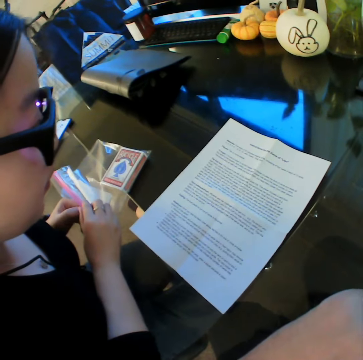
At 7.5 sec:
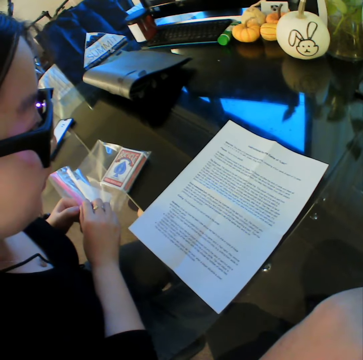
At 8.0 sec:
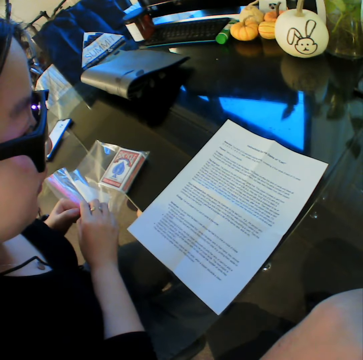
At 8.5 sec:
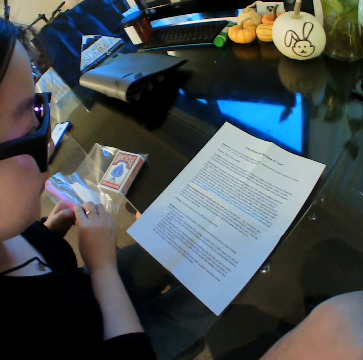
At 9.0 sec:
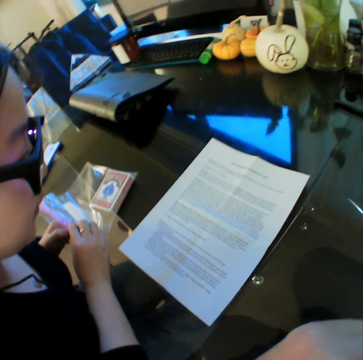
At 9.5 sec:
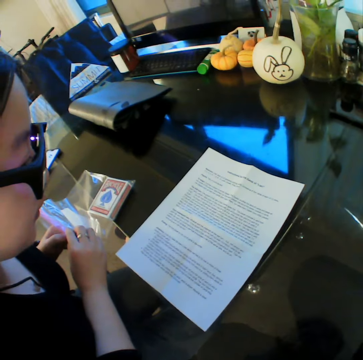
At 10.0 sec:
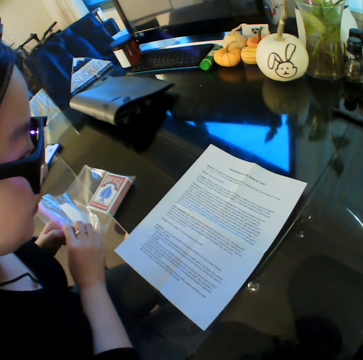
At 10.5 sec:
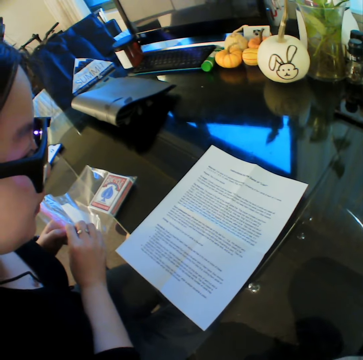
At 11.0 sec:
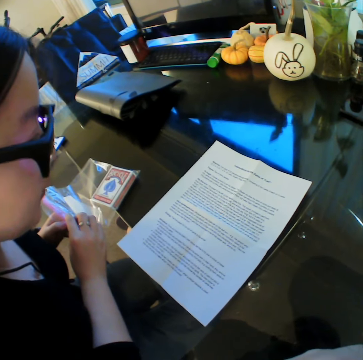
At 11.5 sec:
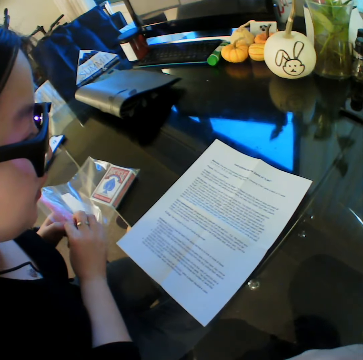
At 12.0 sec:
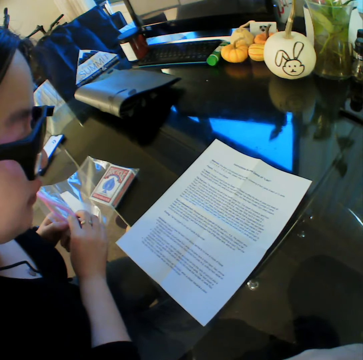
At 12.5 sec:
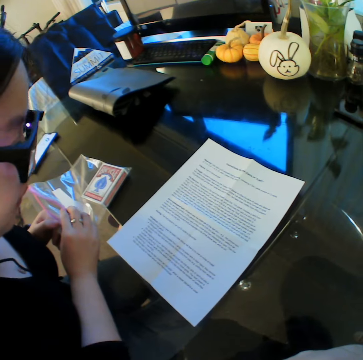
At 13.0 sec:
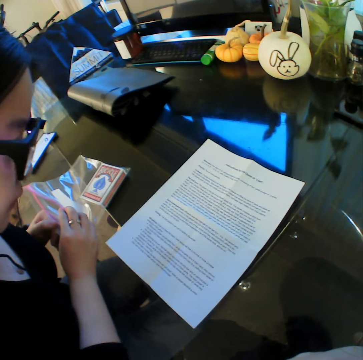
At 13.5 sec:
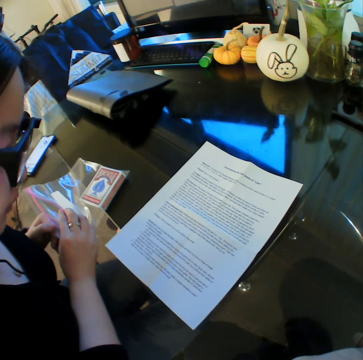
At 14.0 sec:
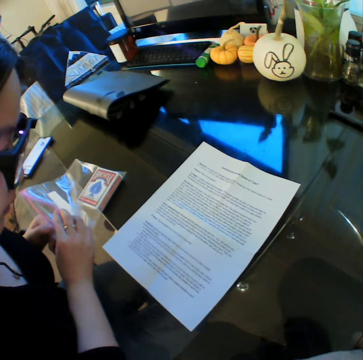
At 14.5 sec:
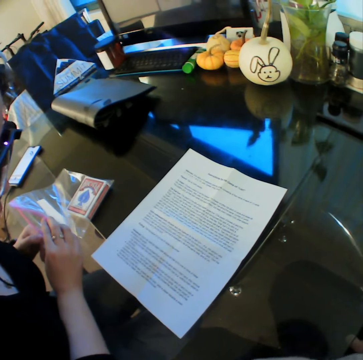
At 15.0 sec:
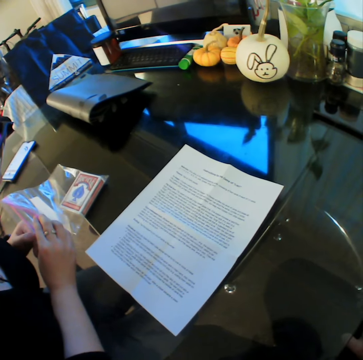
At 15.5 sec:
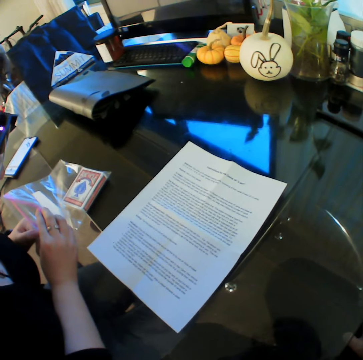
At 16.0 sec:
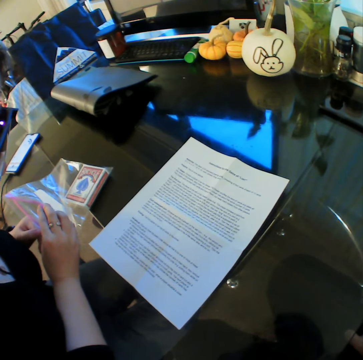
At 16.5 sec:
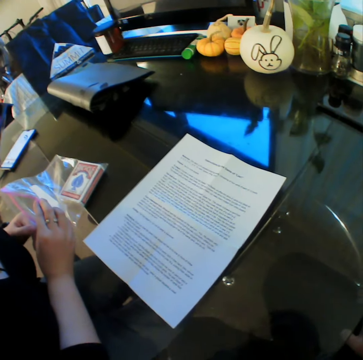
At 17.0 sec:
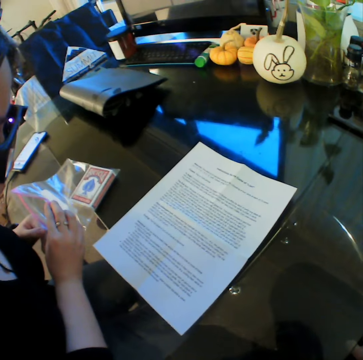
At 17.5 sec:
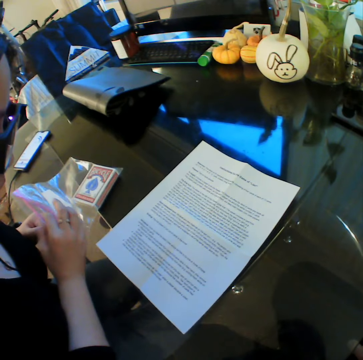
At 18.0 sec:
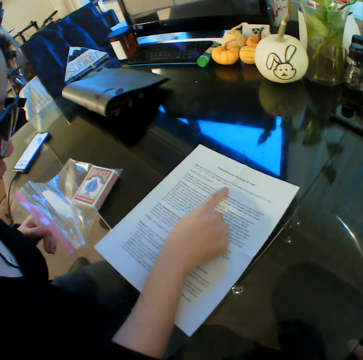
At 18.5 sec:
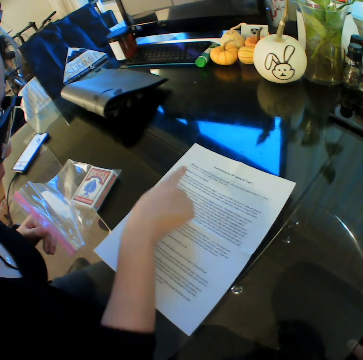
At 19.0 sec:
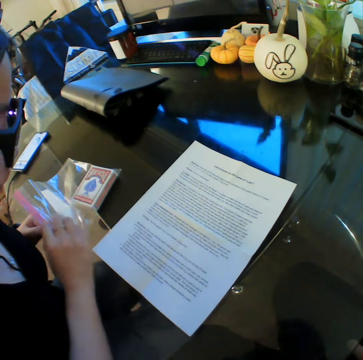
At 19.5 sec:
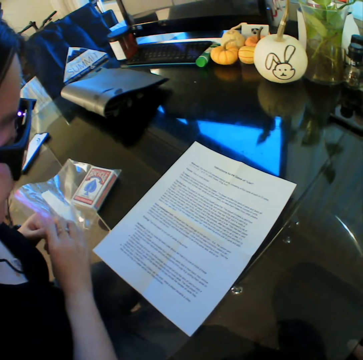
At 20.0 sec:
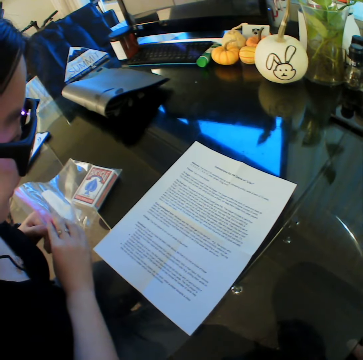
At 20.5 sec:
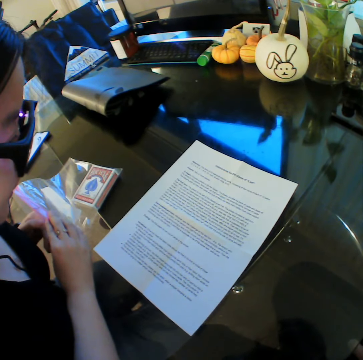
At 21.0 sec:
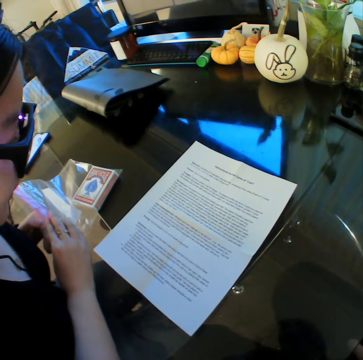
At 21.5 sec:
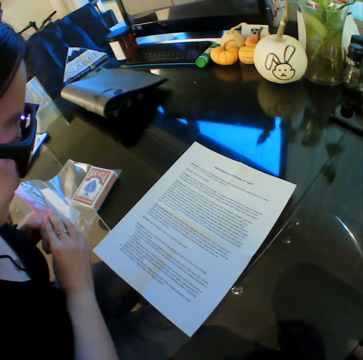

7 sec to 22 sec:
The camera wearer stares at the paper on the table. A woman looks through the paper. The woman points towards the paper on the table with her right hand.

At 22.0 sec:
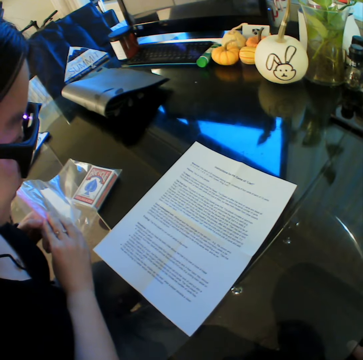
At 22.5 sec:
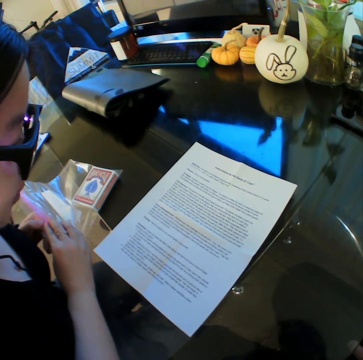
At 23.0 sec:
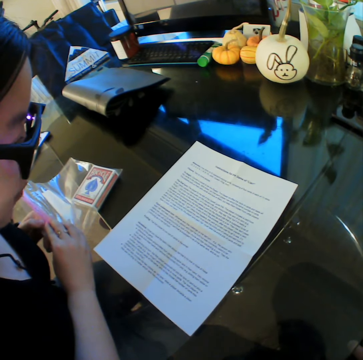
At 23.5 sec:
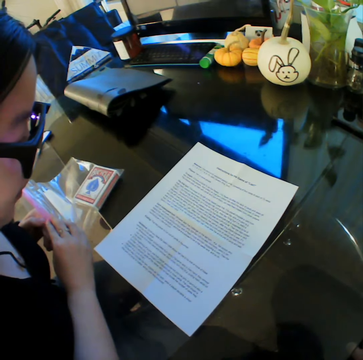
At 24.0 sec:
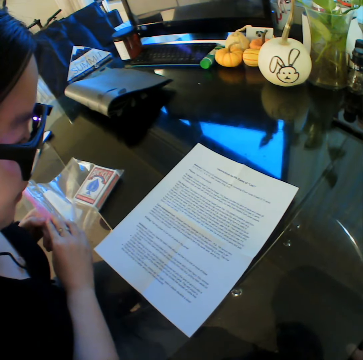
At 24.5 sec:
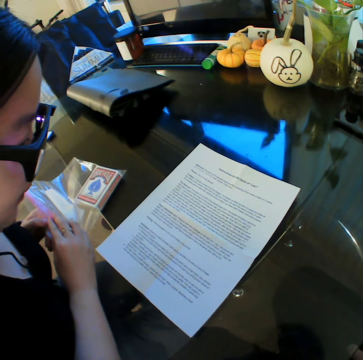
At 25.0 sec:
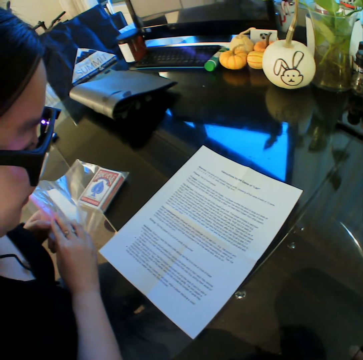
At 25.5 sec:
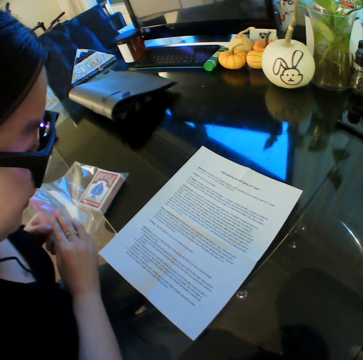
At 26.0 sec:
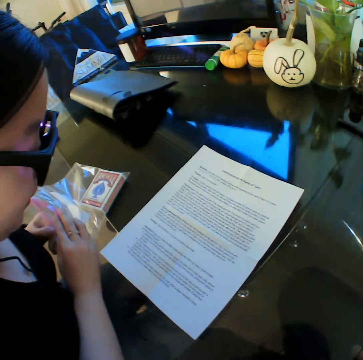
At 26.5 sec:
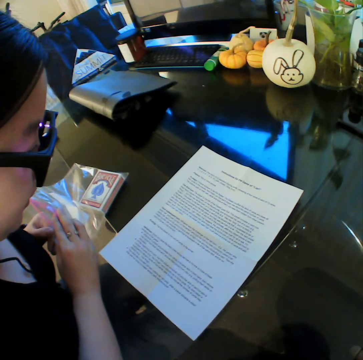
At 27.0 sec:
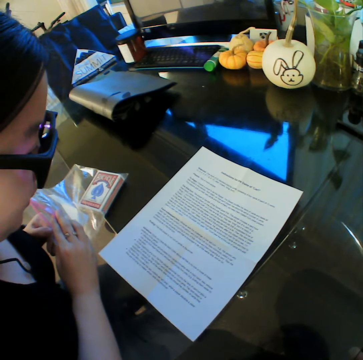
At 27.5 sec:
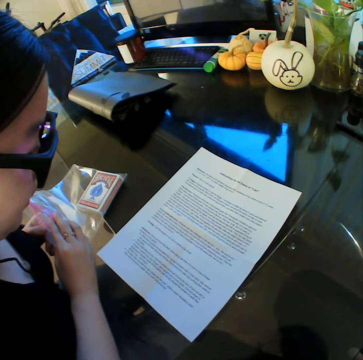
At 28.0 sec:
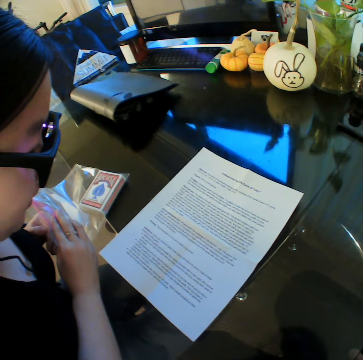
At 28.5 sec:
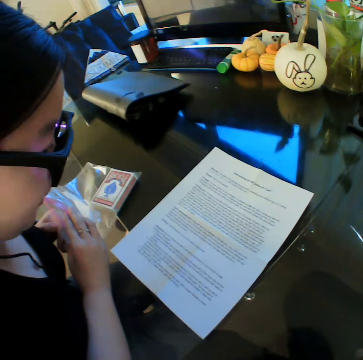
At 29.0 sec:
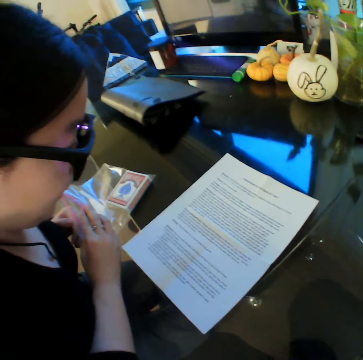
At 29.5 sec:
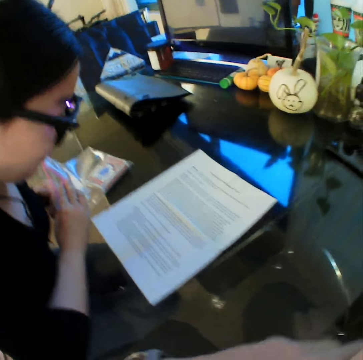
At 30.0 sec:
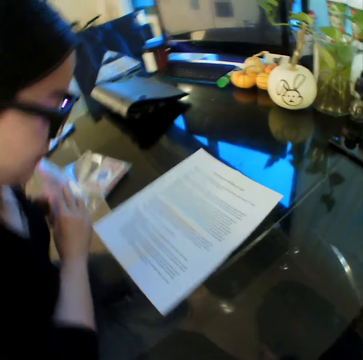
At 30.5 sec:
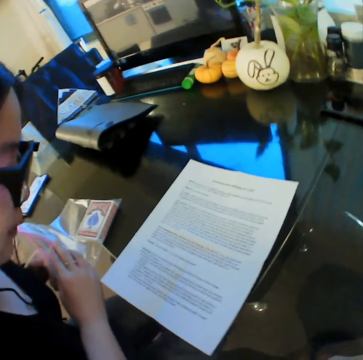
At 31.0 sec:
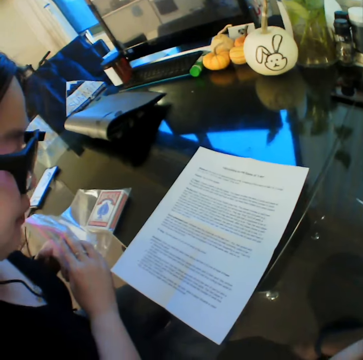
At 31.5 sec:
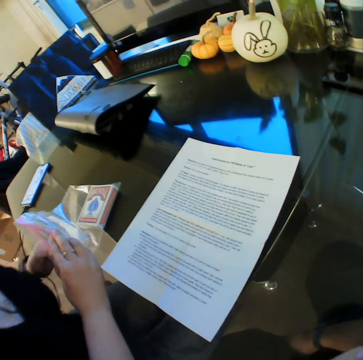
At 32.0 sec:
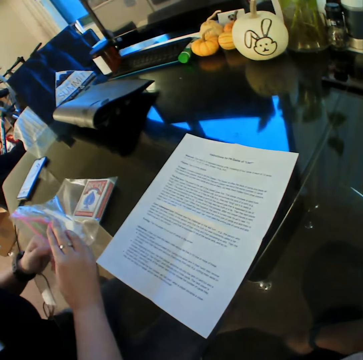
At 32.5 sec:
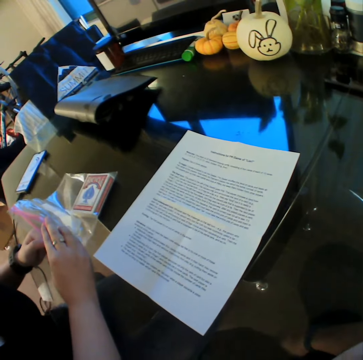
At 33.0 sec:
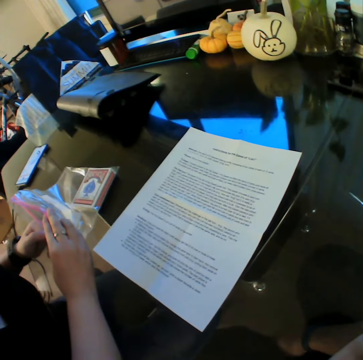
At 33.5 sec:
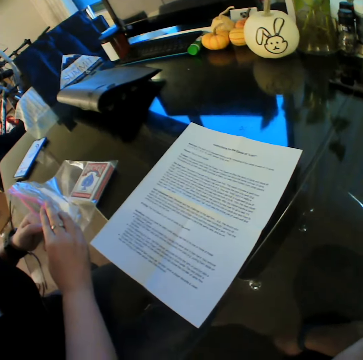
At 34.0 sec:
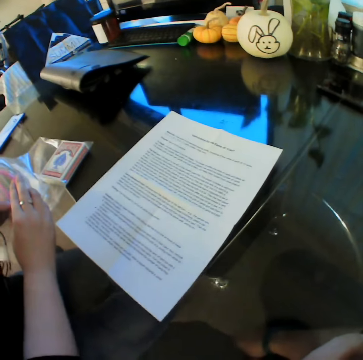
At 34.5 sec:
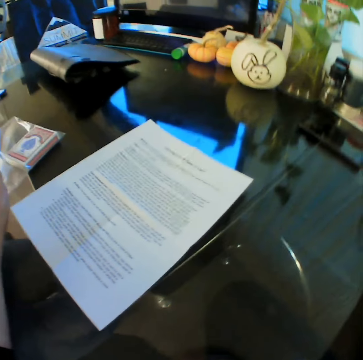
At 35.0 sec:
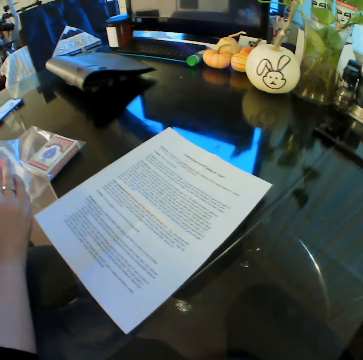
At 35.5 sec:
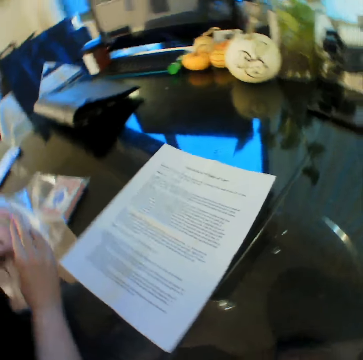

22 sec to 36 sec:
The woman opens the zipper bag.

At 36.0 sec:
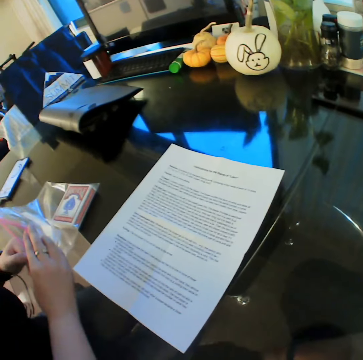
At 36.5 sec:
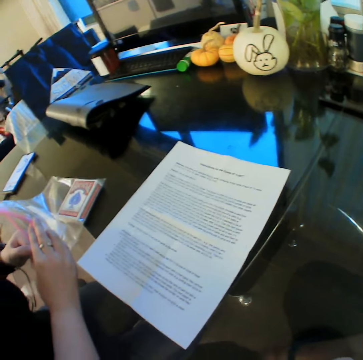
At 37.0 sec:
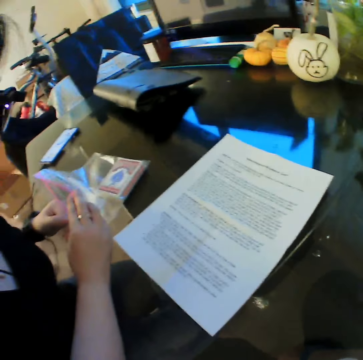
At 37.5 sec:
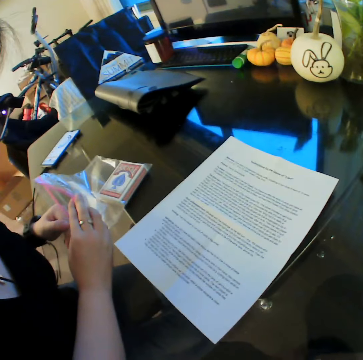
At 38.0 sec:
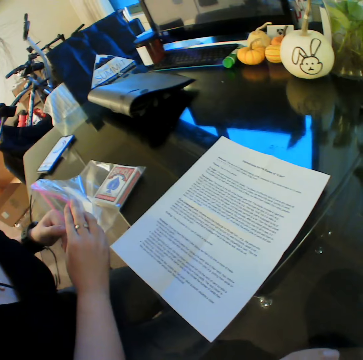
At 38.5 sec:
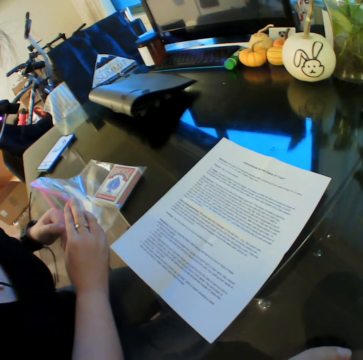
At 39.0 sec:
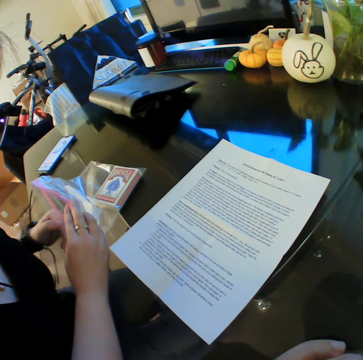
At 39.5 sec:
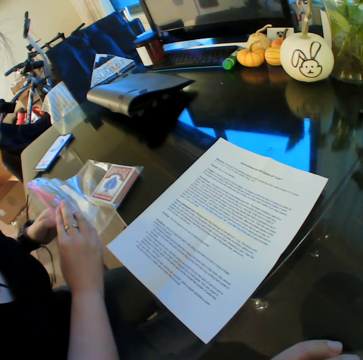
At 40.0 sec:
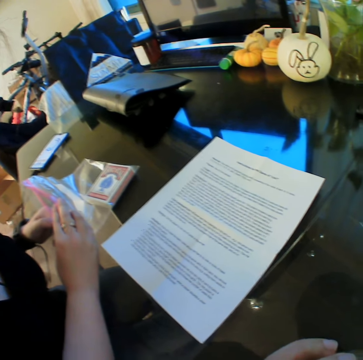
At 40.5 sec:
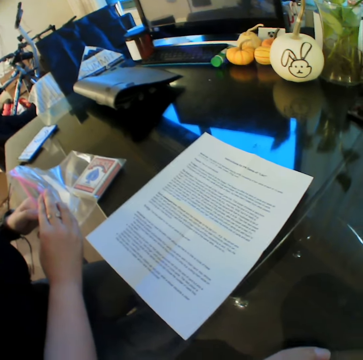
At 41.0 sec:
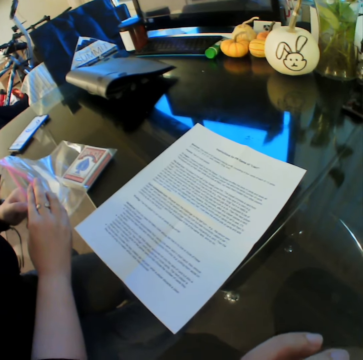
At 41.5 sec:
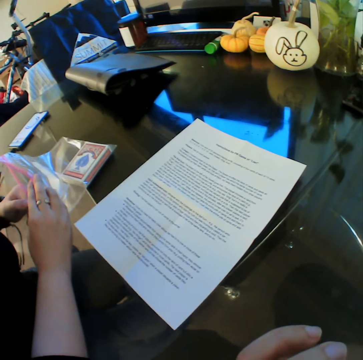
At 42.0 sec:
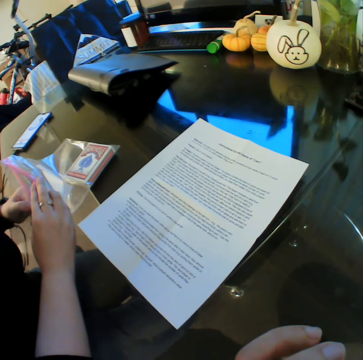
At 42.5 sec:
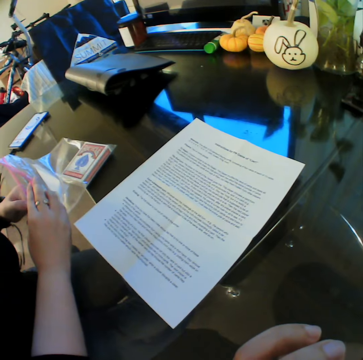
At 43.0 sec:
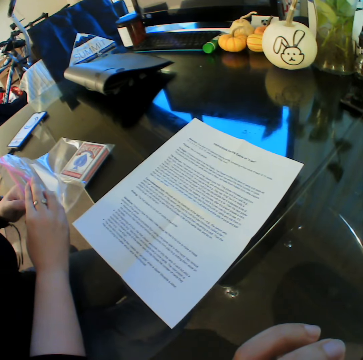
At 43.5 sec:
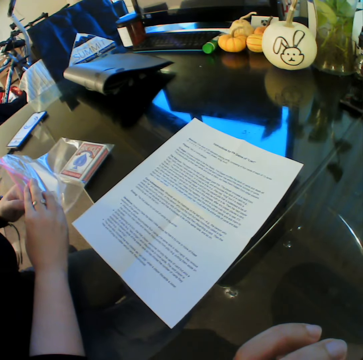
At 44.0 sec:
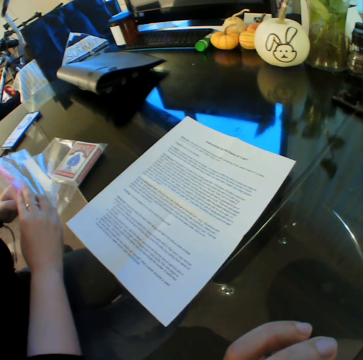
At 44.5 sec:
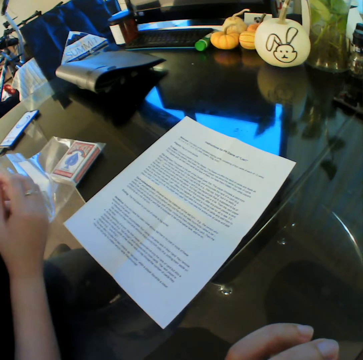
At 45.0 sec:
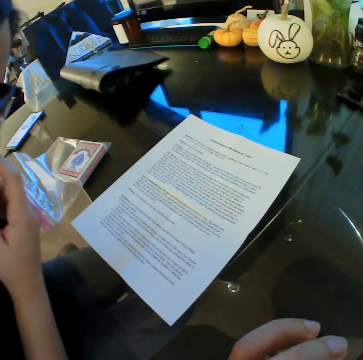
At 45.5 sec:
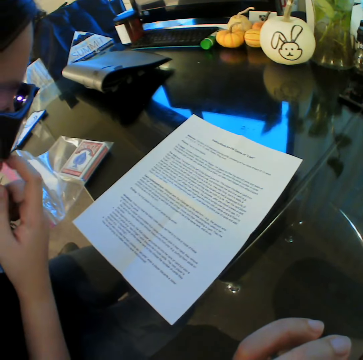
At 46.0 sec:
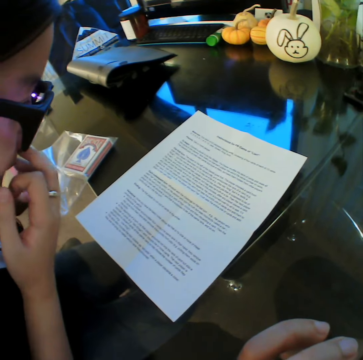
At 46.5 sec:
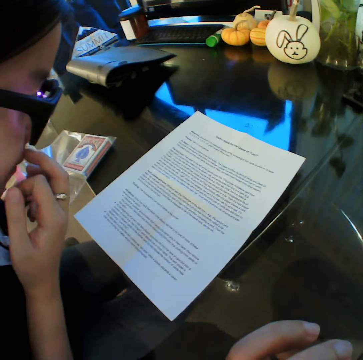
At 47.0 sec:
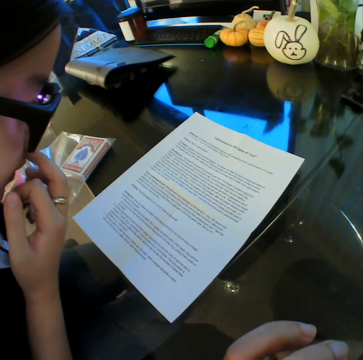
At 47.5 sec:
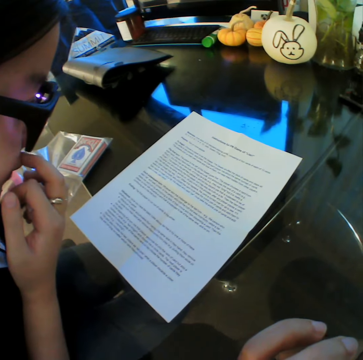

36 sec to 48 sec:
The woman touches her face. She stares at the paper on the table.
